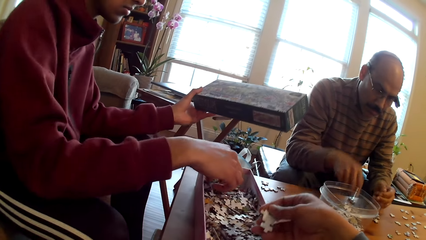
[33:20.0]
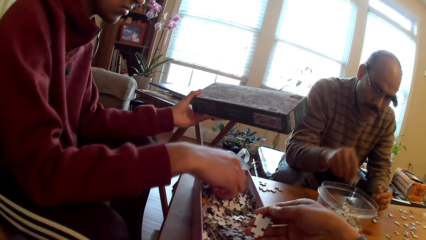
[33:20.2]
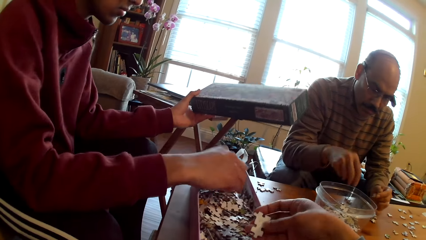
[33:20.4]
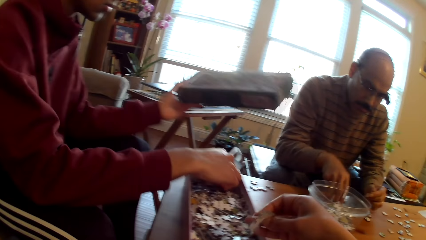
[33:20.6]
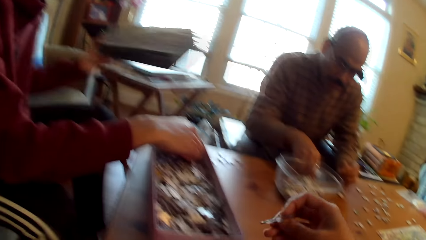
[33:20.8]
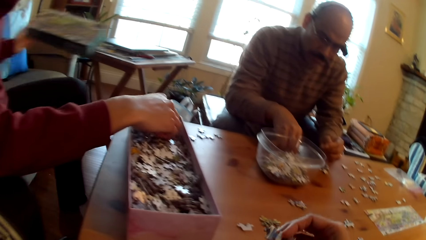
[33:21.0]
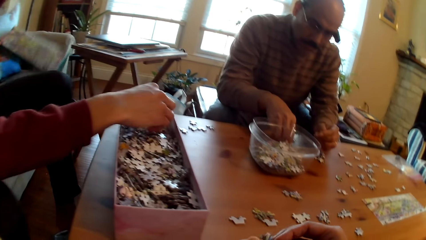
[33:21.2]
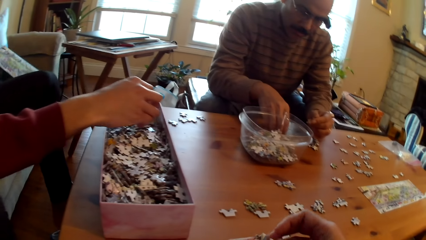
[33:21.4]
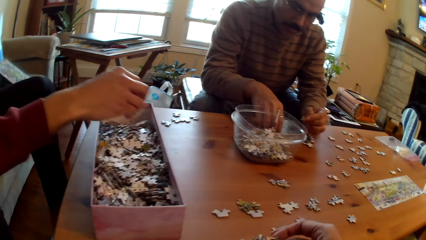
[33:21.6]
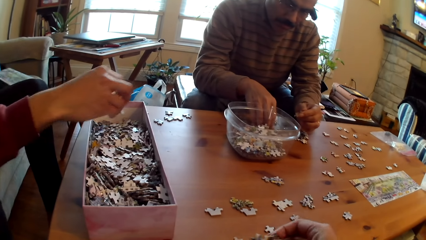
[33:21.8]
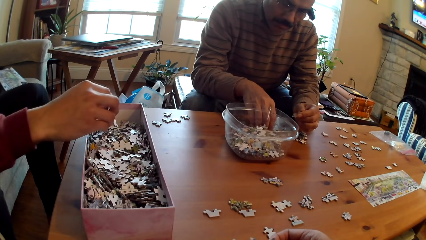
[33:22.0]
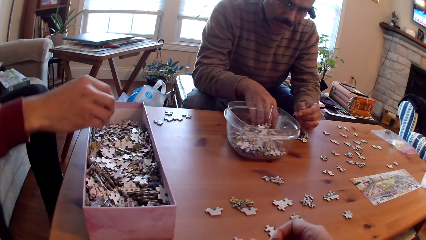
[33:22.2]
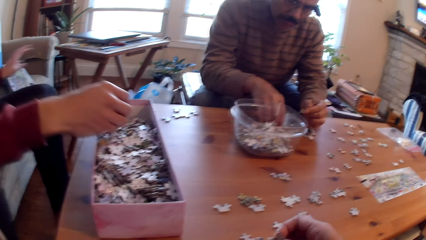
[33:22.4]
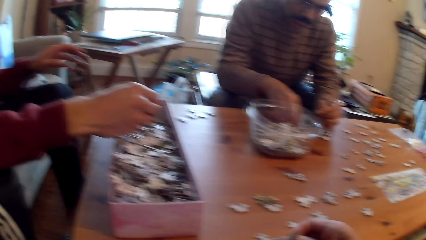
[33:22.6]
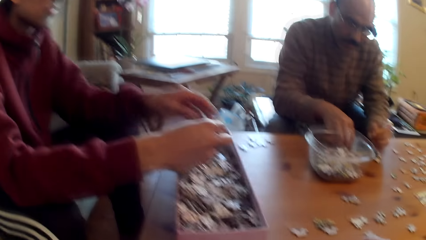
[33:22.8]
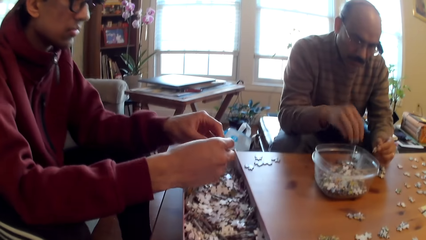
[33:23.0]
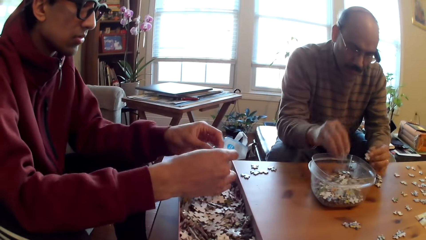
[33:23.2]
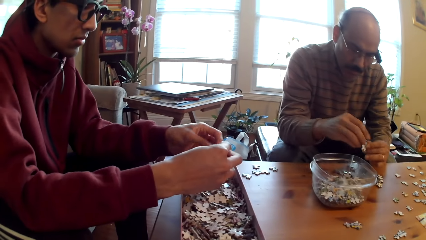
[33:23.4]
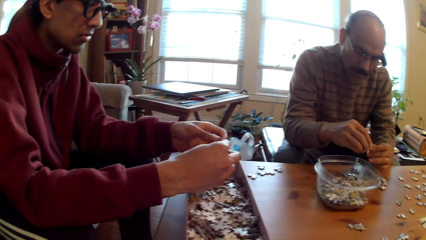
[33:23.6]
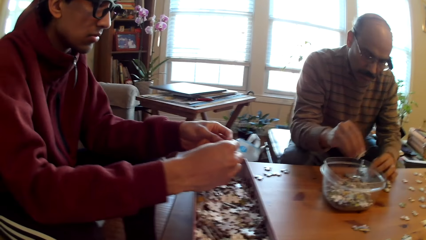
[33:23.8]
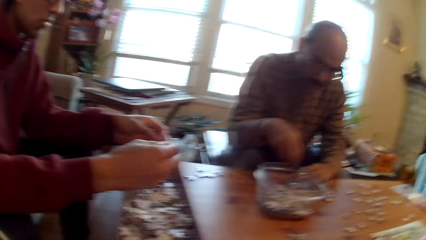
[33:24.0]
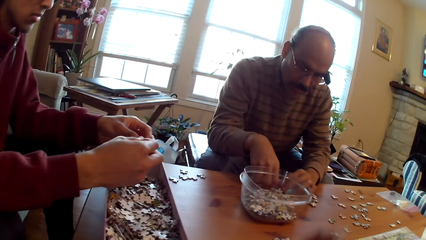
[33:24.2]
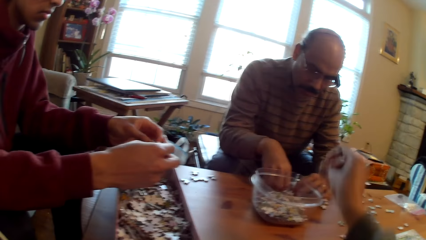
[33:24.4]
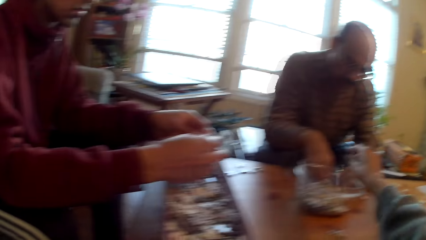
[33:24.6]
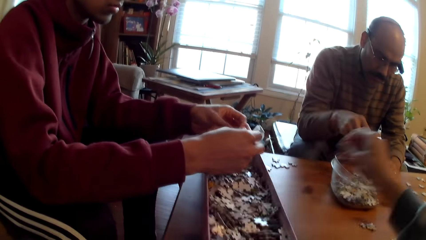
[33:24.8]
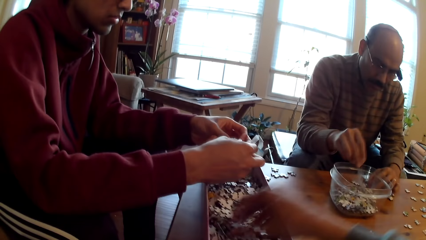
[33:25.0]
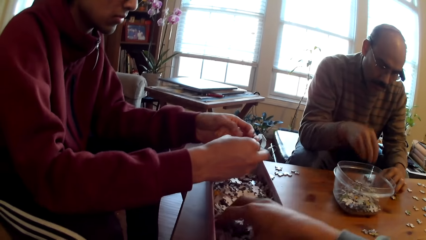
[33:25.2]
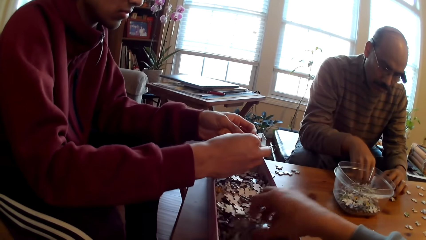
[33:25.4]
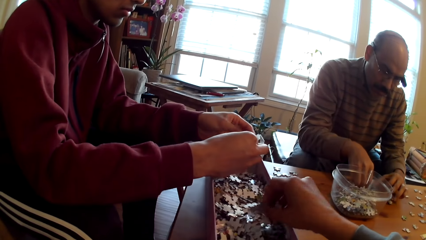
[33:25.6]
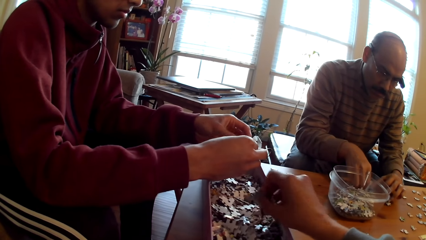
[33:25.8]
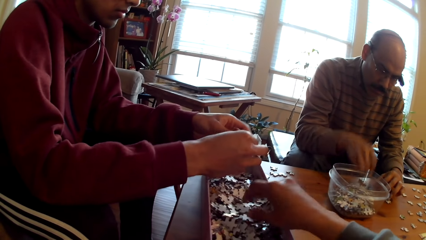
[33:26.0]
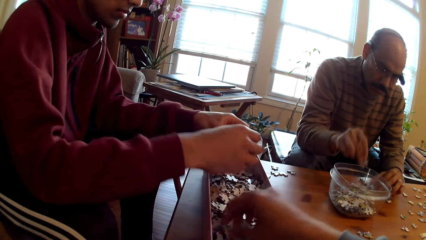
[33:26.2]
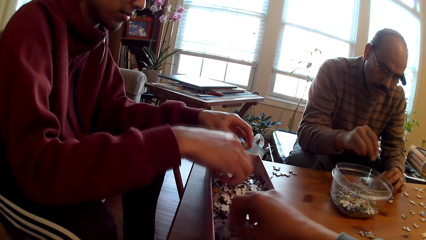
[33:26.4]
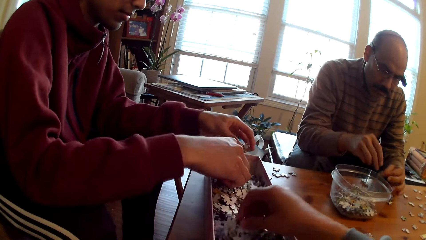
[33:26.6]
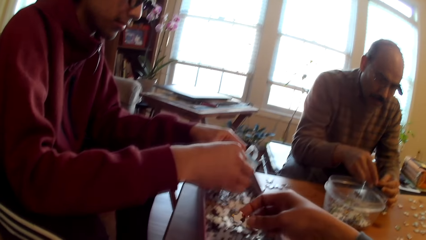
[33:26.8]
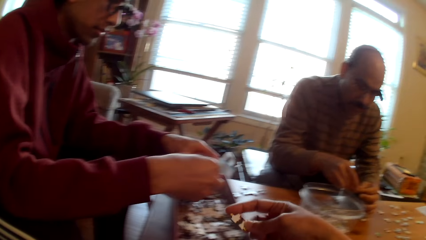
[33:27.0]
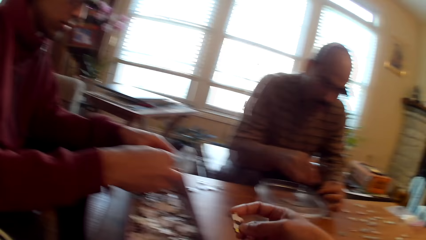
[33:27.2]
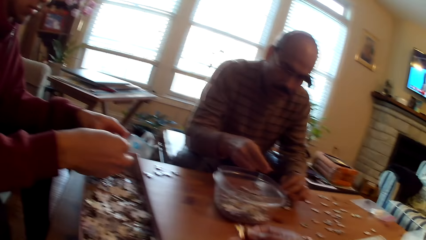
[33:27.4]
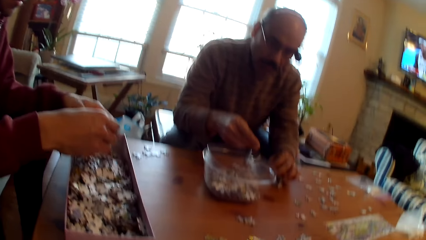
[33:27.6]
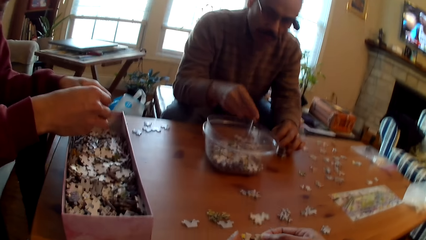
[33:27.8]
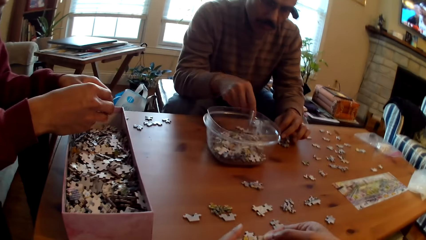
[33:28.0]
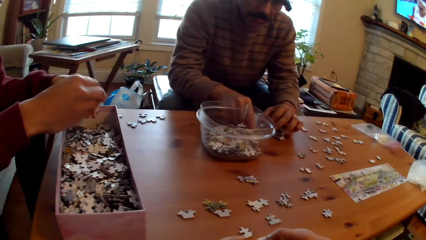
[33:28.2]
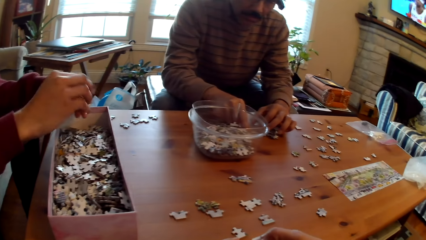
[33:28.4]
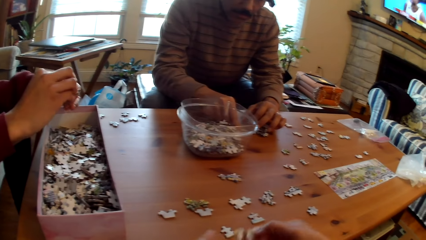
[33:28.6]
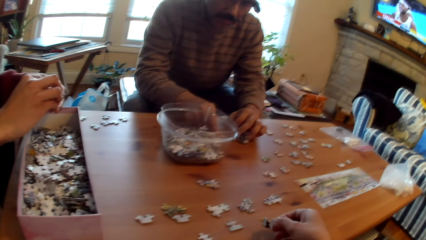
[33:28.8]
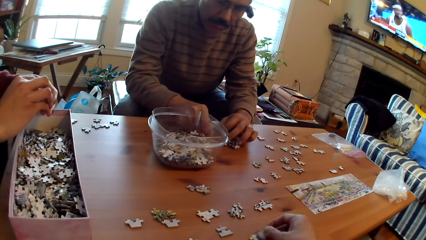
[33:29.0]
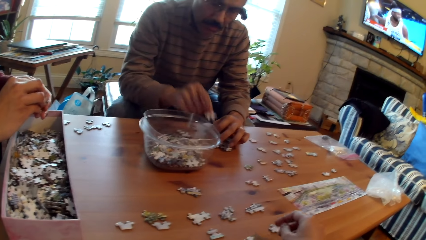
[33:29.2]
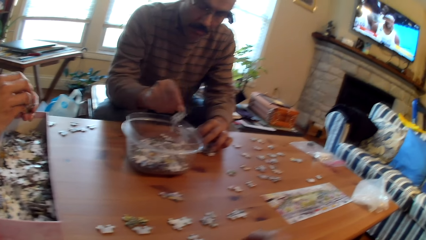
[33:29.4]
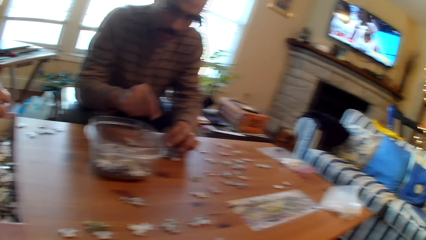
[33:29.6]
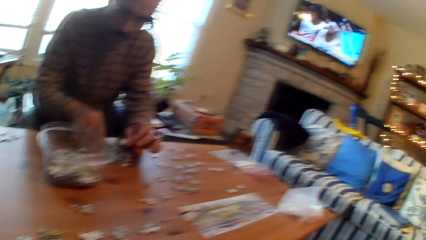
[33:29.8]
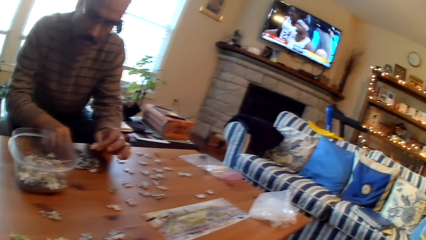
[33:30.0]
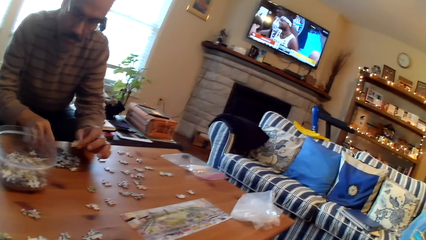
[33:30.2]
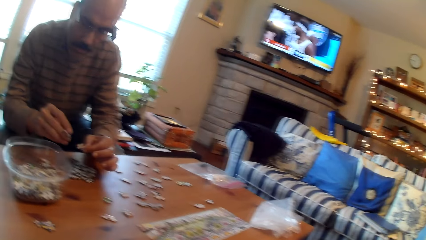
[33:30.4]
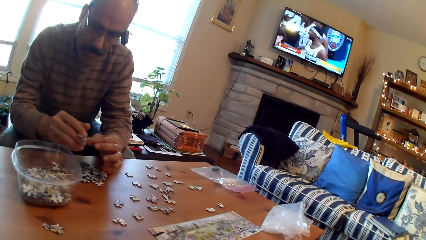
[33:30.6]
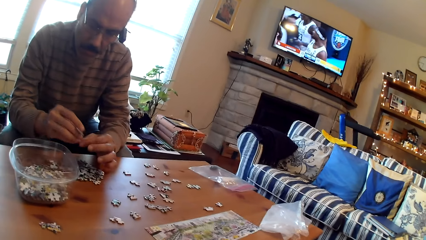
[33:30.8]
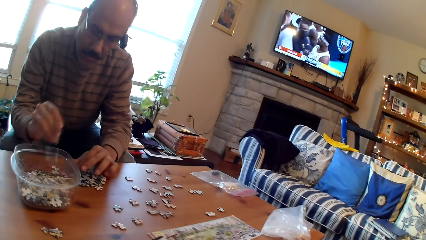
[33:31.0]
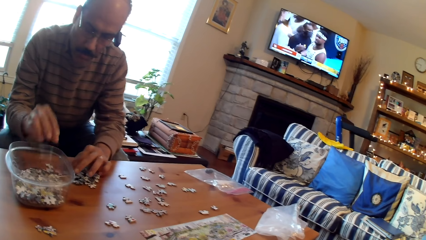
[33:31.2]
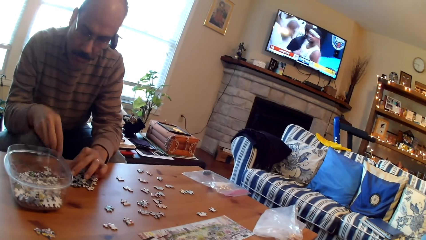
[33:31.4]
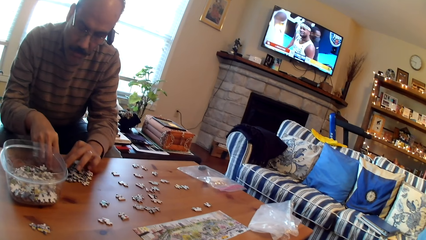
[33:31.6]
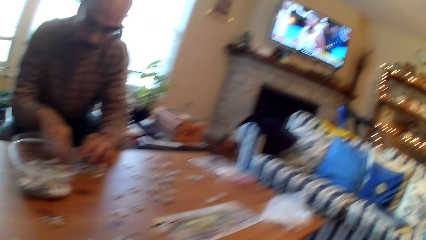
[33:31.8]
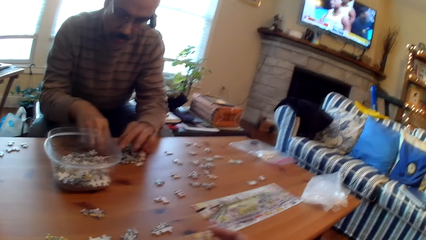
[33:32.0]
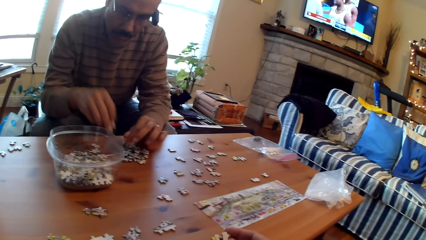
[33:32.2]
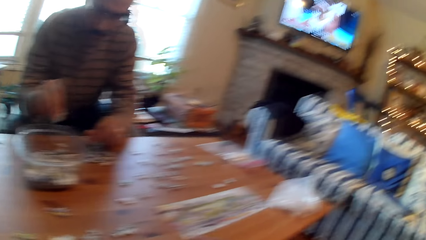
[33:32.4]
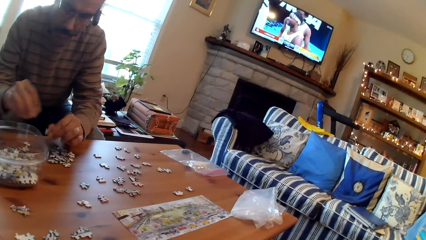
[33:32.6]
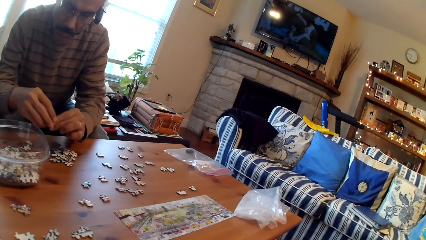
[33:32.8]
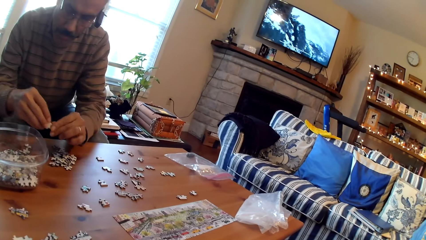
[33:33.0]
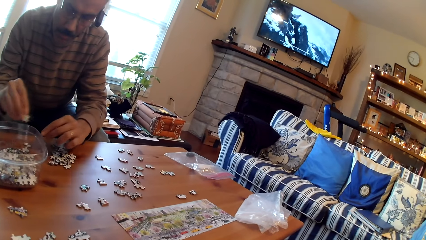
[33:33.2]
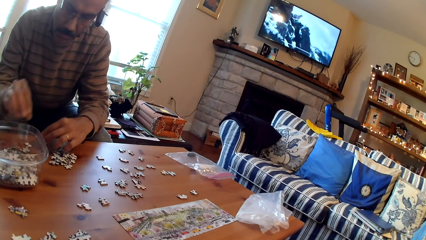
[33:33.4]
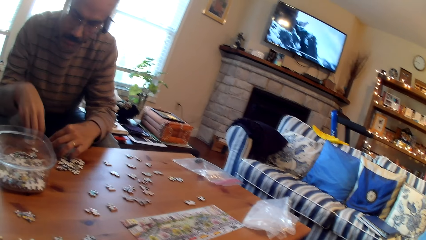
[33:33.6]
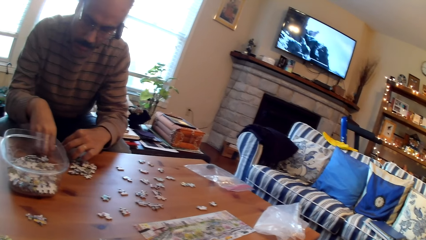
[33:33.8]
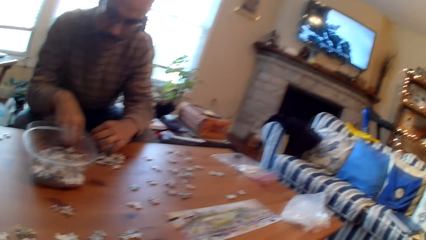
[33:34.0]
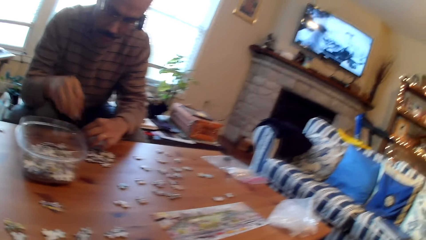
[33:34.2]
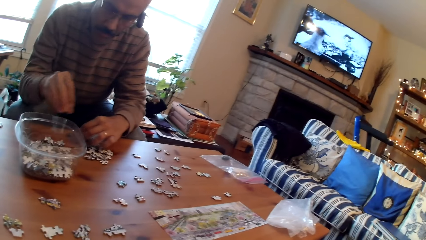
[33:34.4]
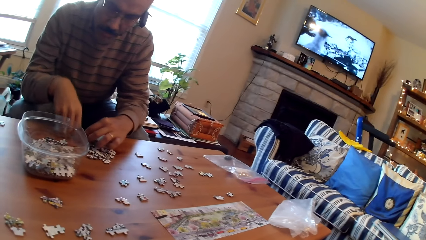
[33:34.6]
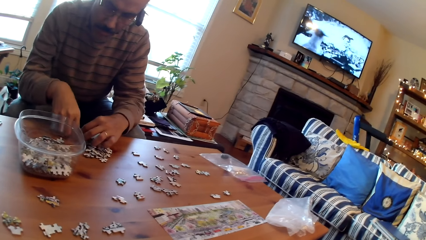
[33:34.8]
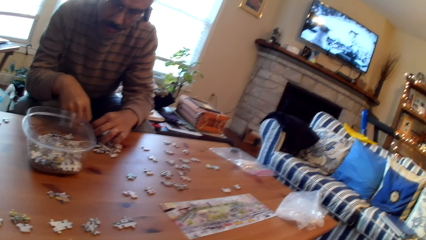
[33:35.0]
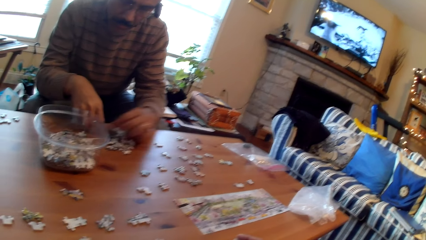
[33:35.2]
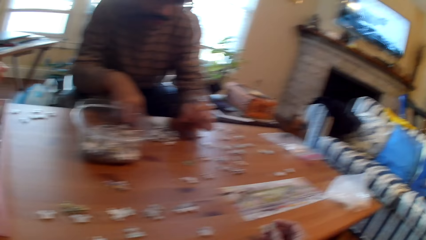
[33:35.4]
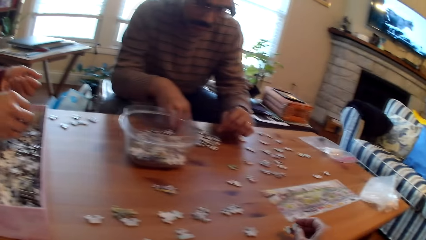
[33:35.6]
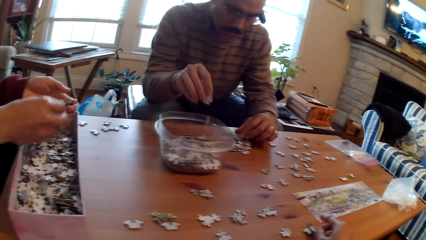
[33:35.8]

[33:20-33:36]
A person picks a jigsaw piece. A man collects cards. Another person picks a jigsaw piece. The first person puts the jigsaw box down. The camera wearer drops puzzle pieces in the container. They pick a puzzle piece. The other person picks a jigsaw piece, drops puzzle pieces in the container, picks a jigsaw piece, drops puzzle pieces in the container, picks a jigsaw piece, drops puzzle pieces in the container, and picks a jigsaw piece.
